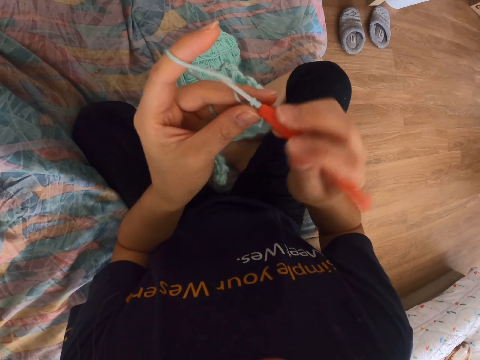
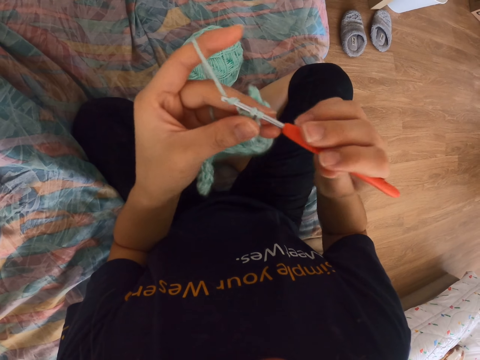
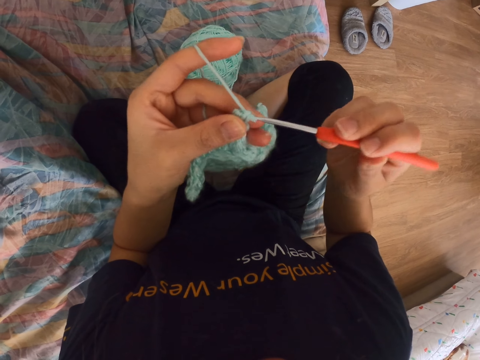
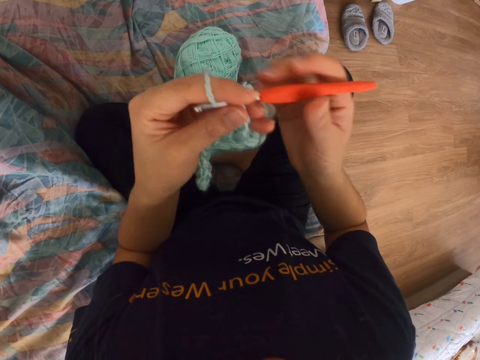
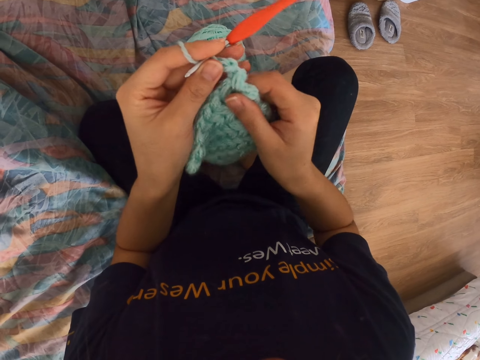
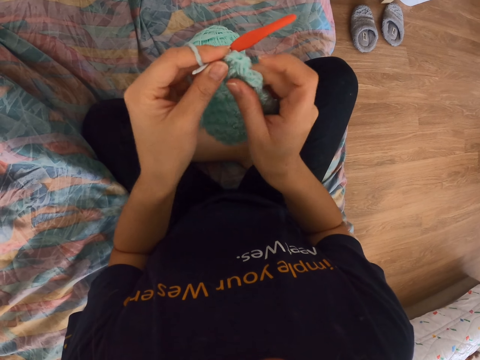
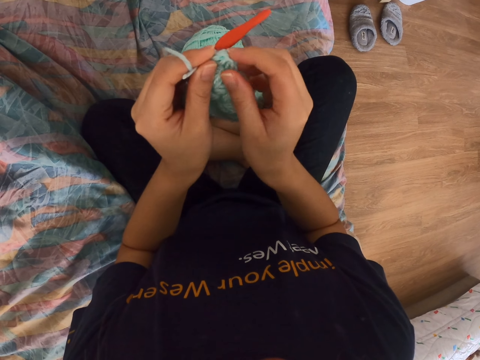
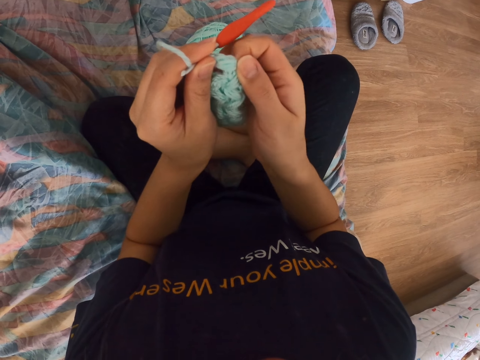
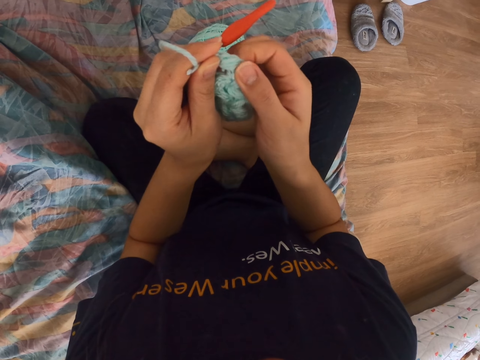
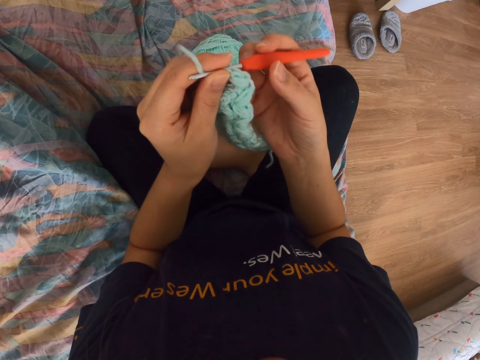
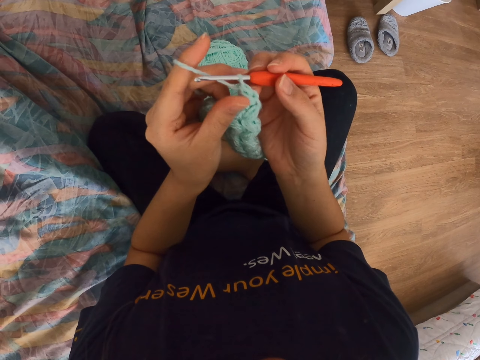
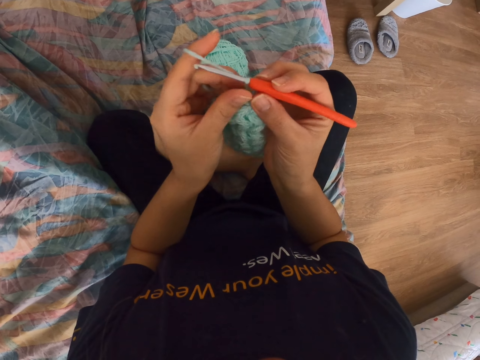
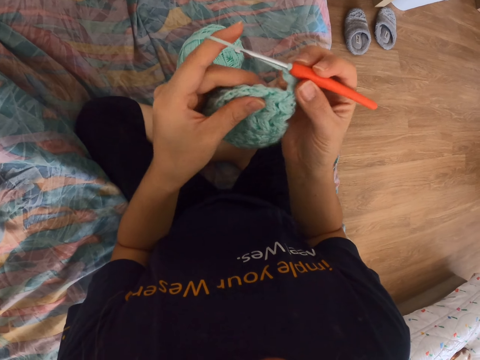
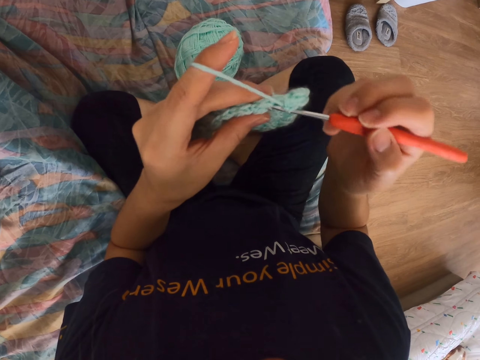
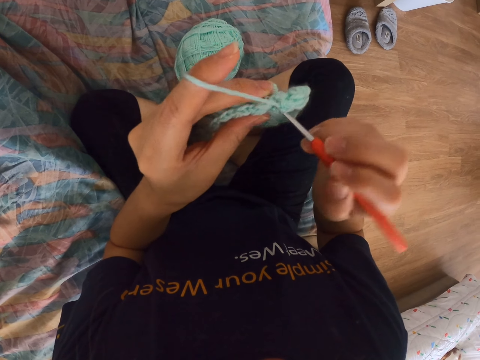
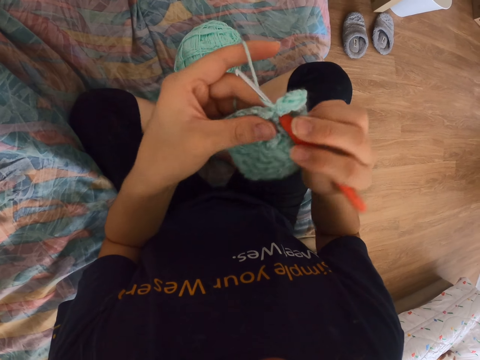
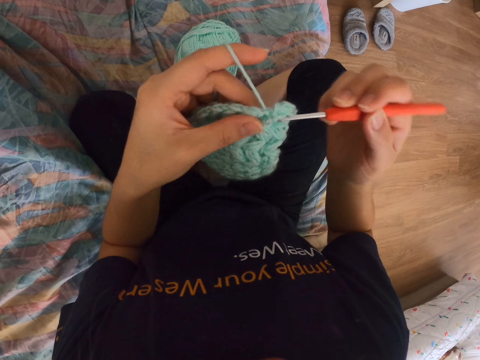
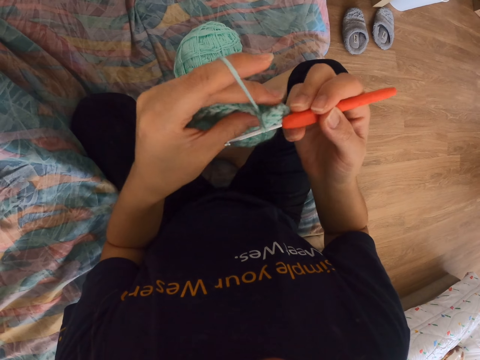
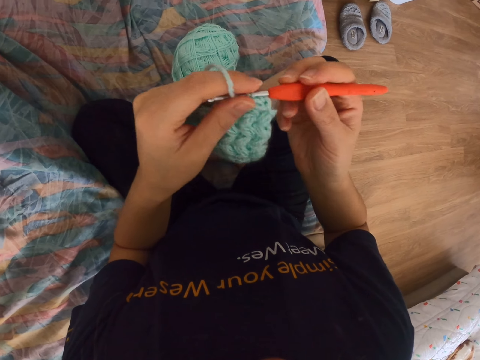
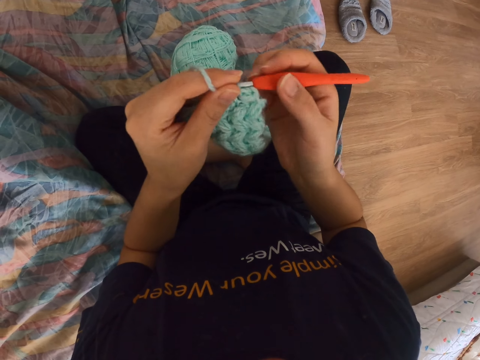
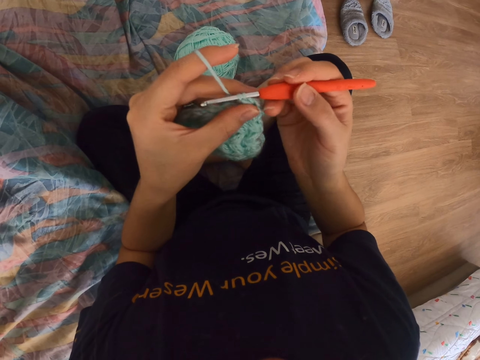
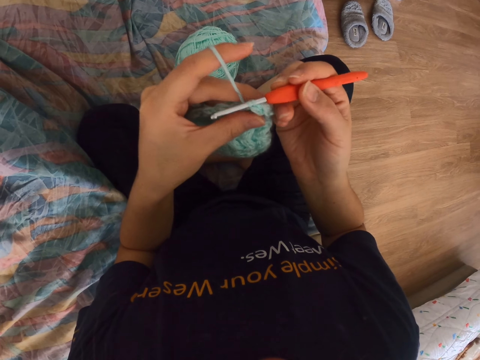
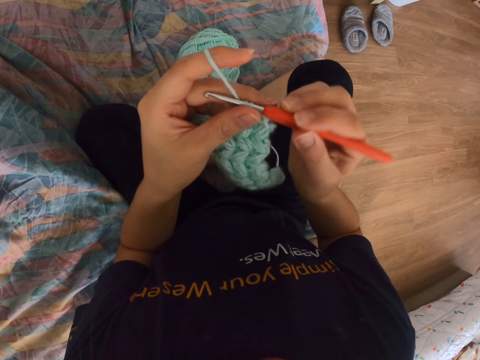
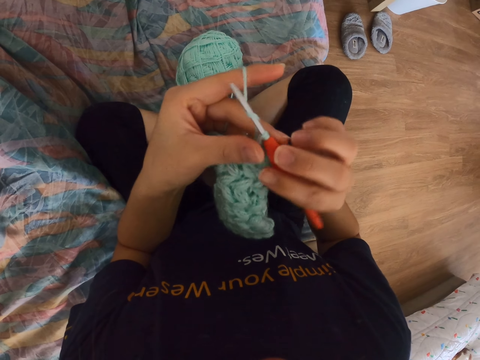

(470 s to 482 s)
The camera wearer adjusts the crochet cloth. They hold the crochet needle. They crochet the cloth.

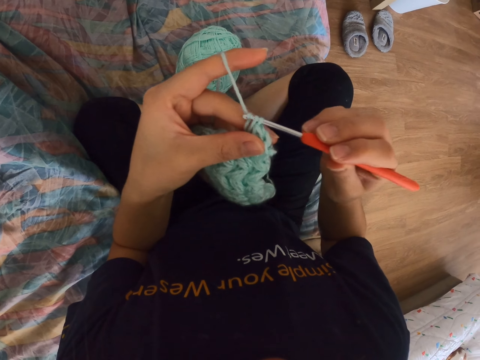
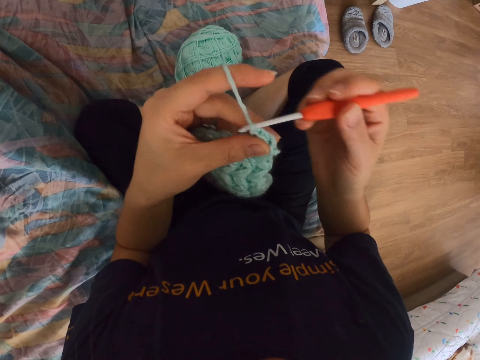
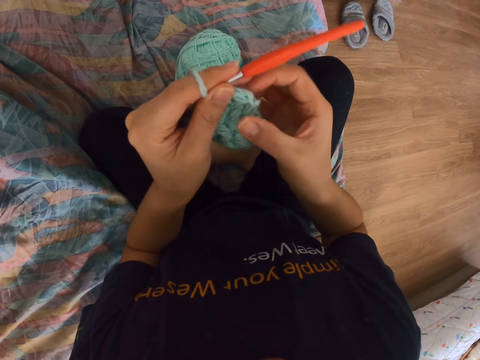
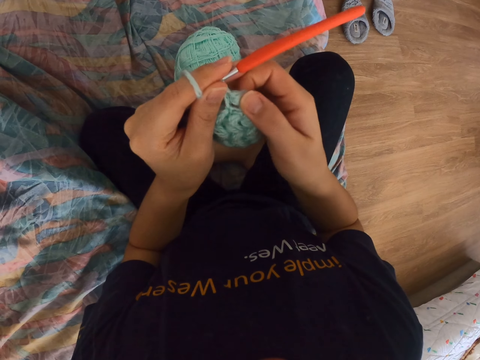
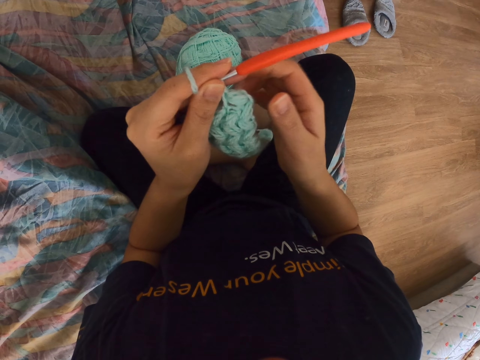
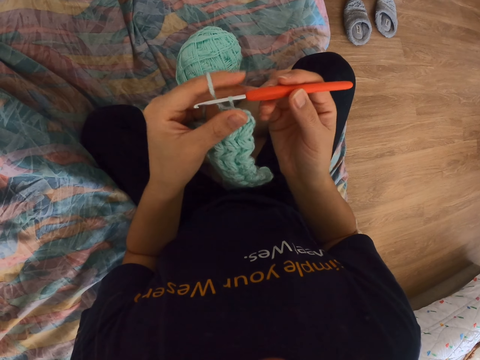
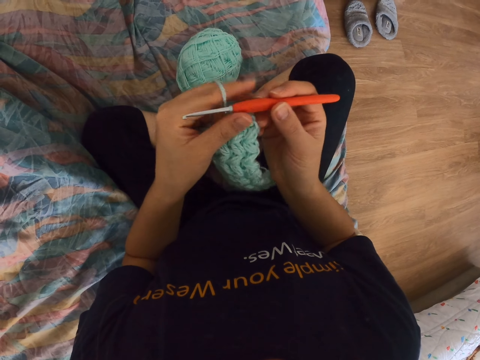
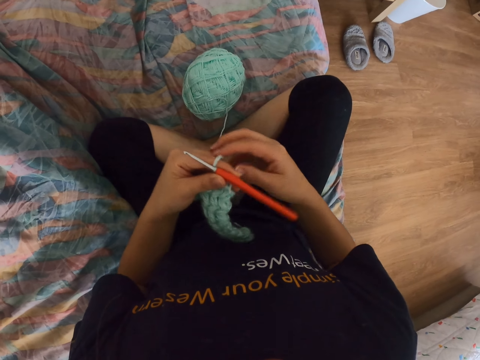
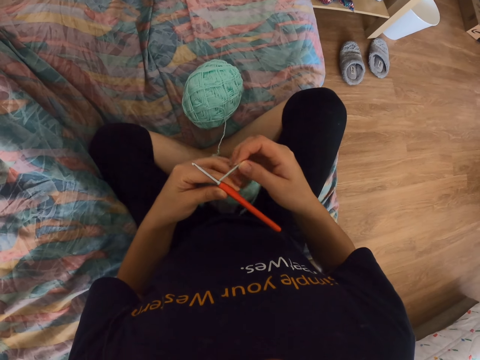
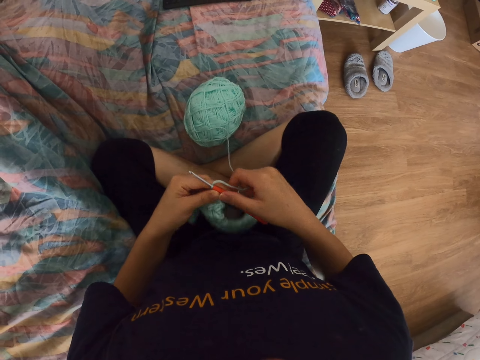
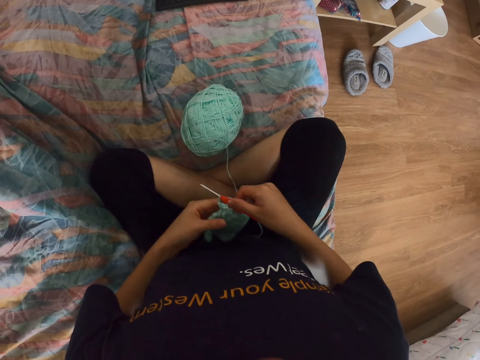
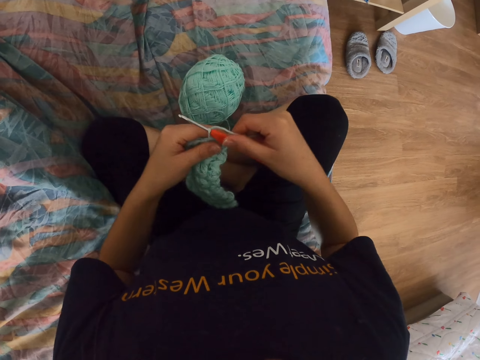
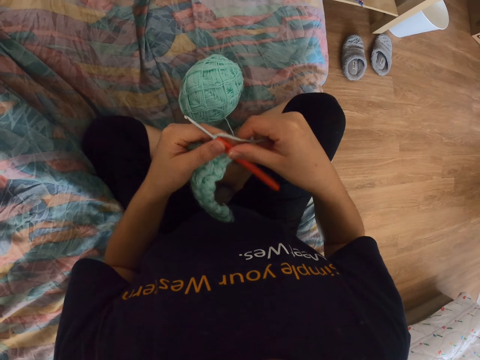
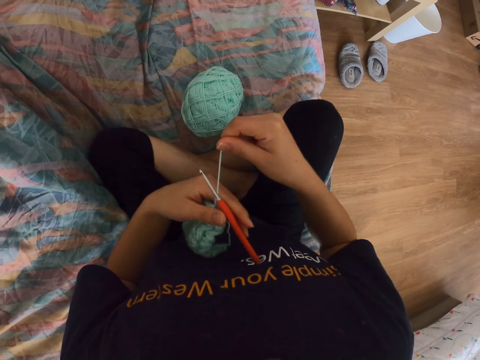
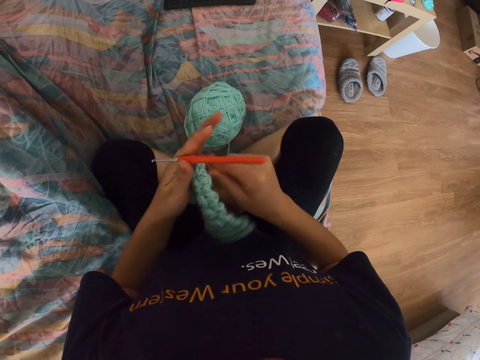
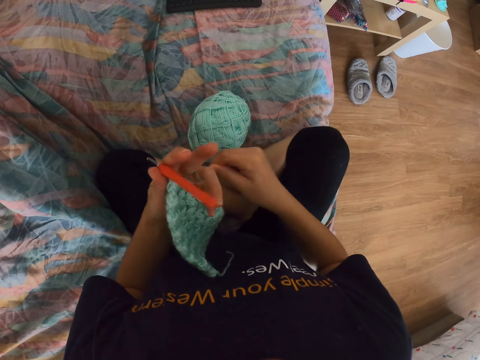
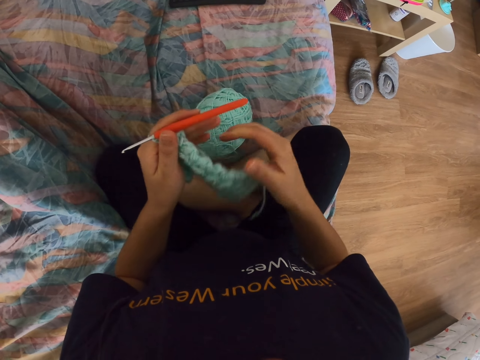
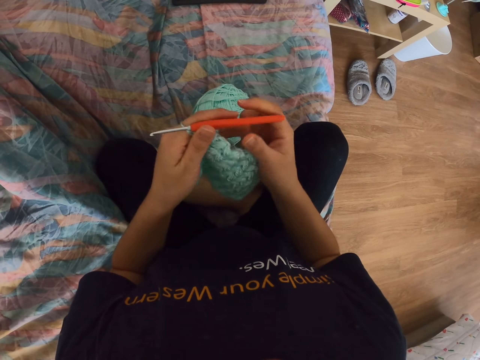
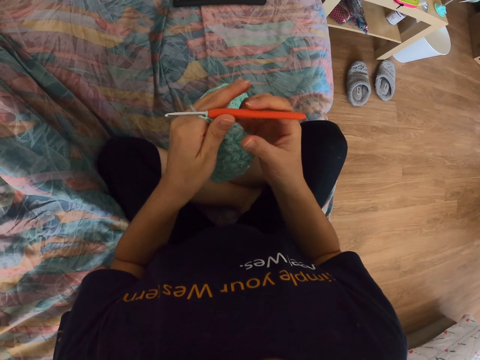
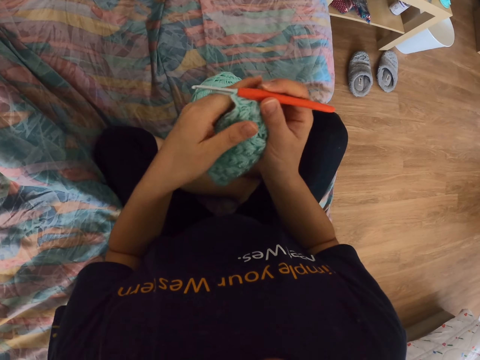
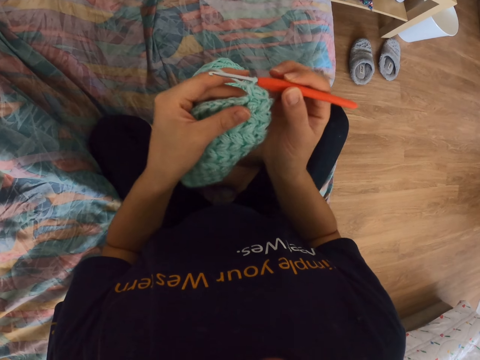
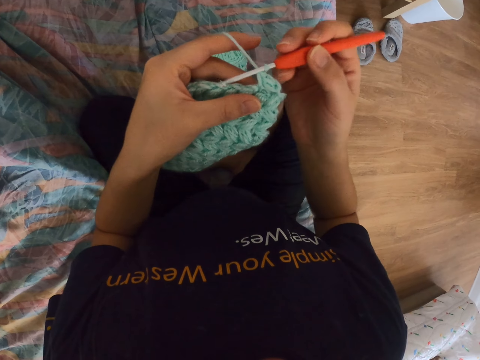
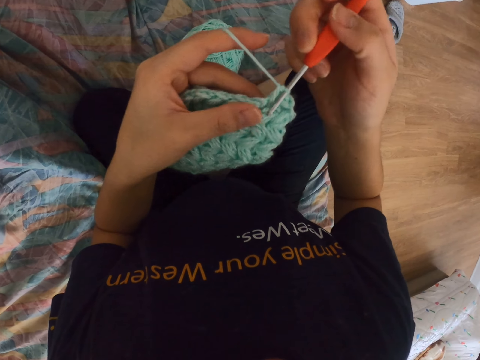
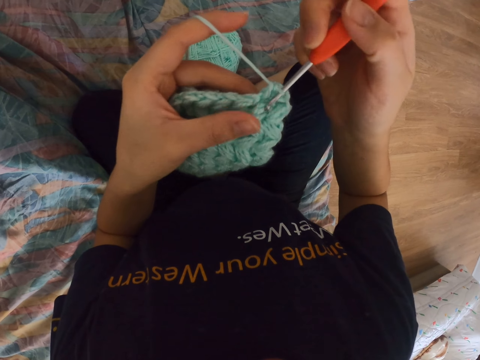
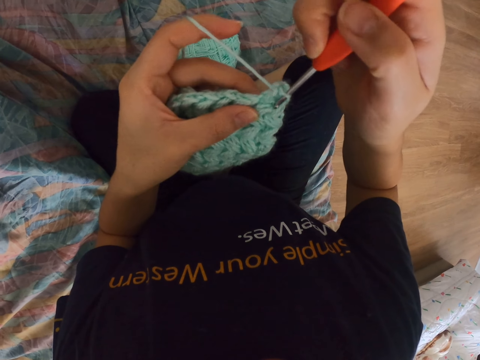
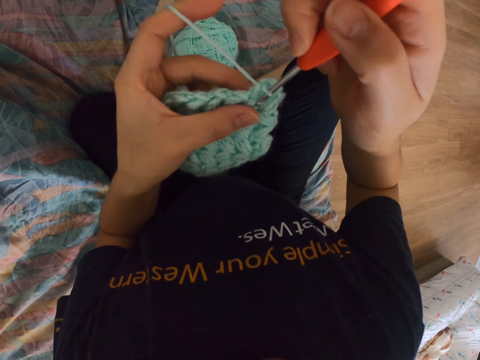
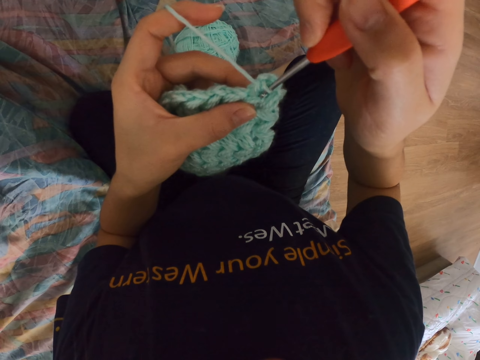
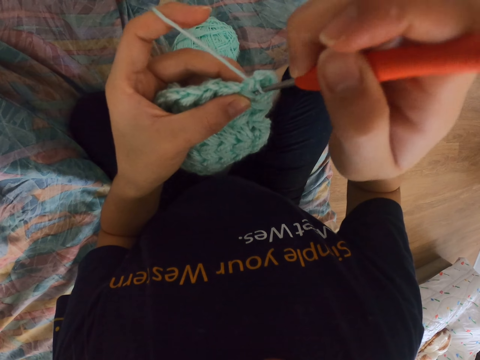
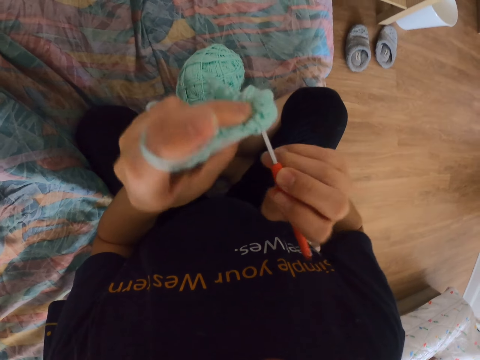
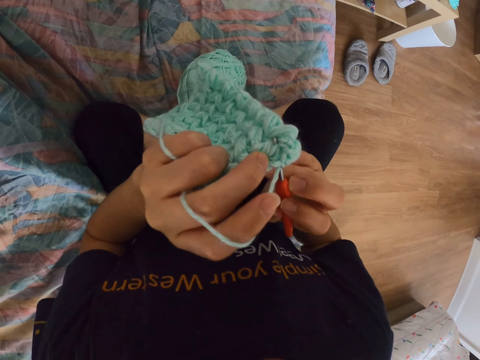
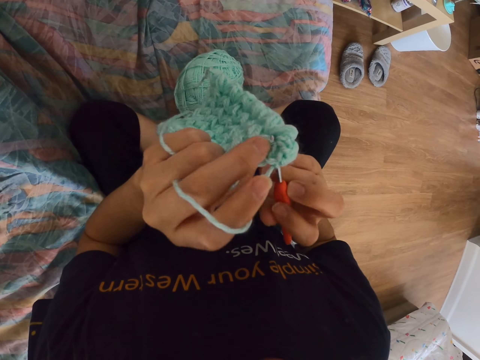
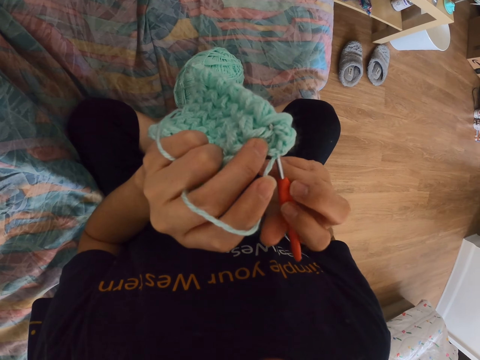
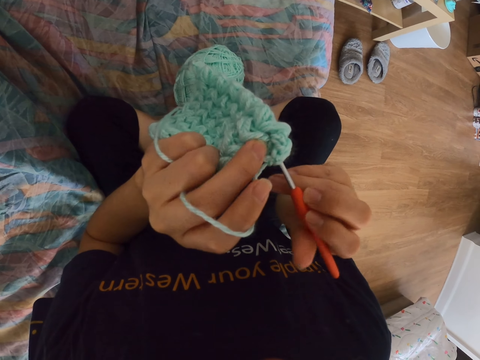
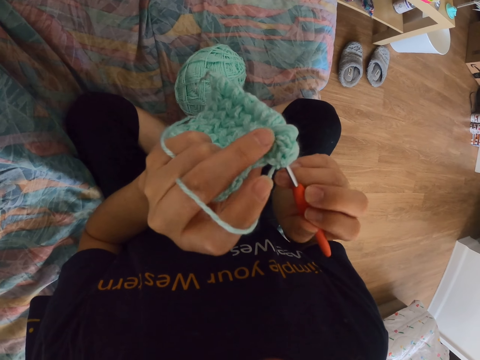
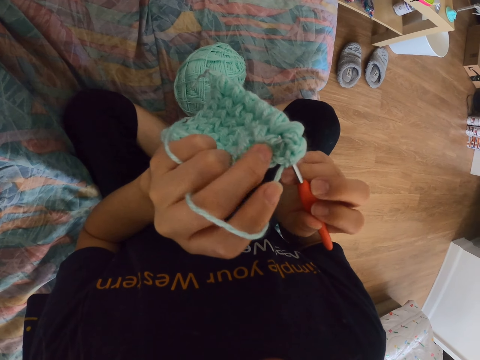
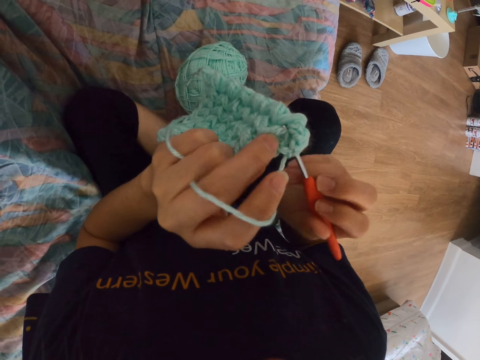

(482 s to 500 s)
The camera wearer adjusts the knitted part. They touch the crochet cloth. They adjust the yarn and knit. They put the thread round the fingers. They straighten the knitted part. They crochet a cloth.
